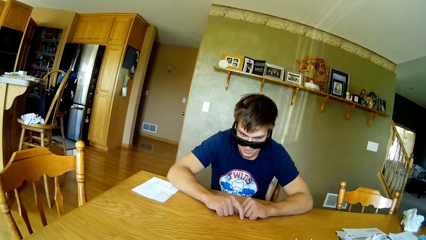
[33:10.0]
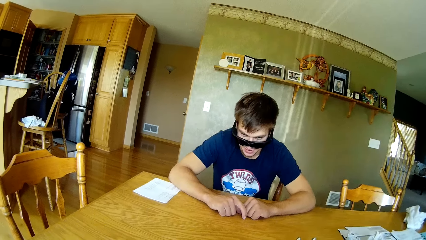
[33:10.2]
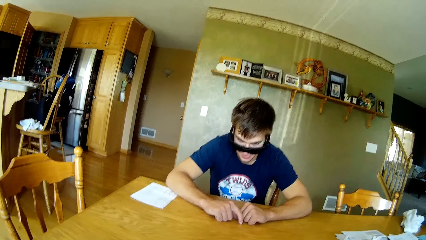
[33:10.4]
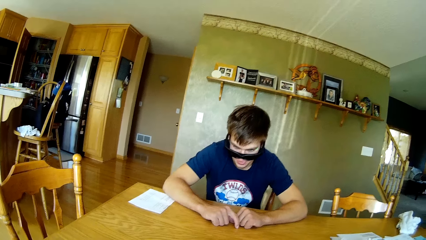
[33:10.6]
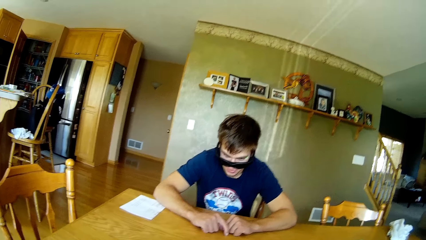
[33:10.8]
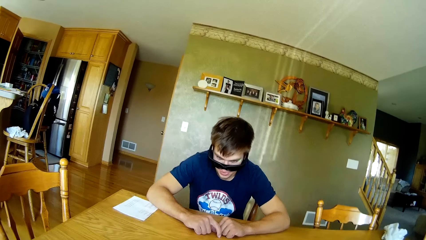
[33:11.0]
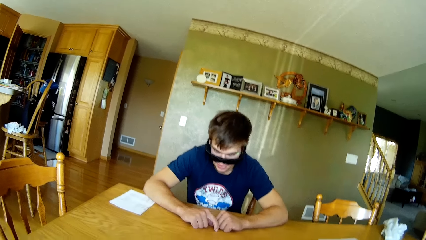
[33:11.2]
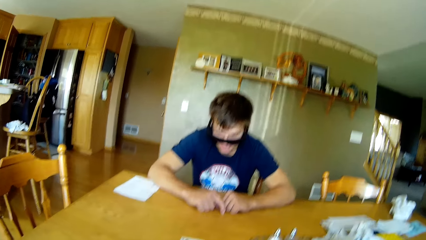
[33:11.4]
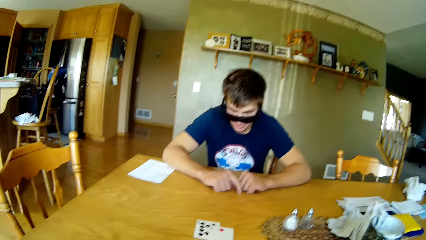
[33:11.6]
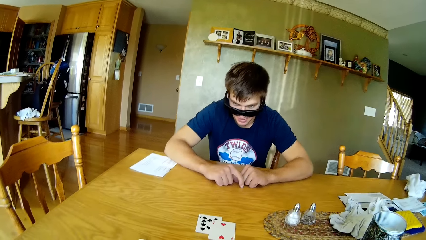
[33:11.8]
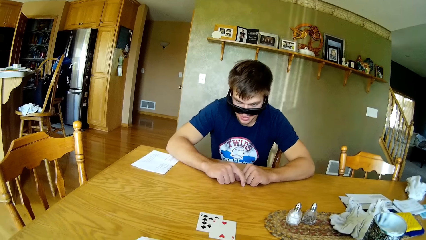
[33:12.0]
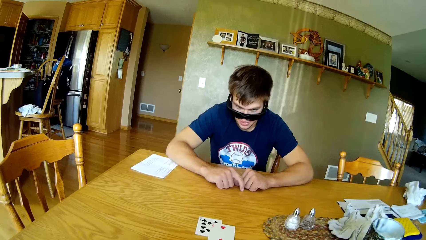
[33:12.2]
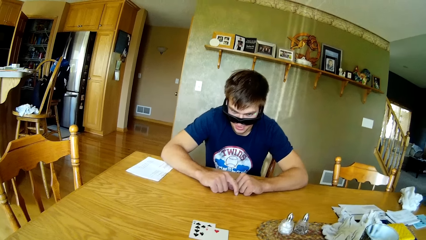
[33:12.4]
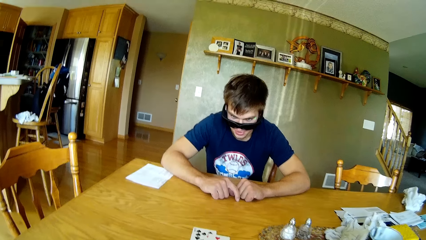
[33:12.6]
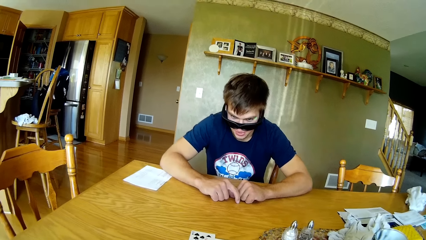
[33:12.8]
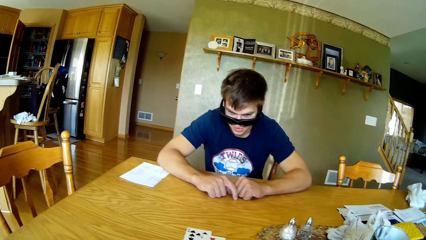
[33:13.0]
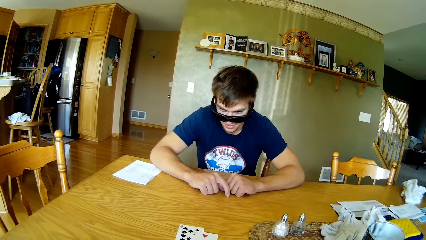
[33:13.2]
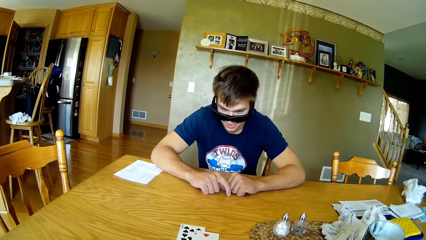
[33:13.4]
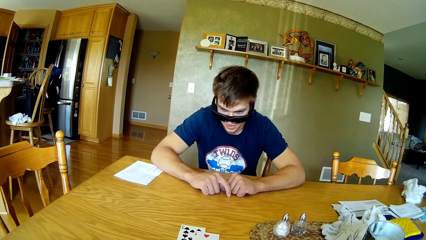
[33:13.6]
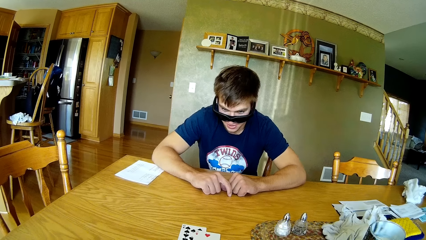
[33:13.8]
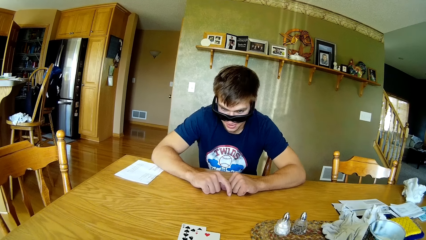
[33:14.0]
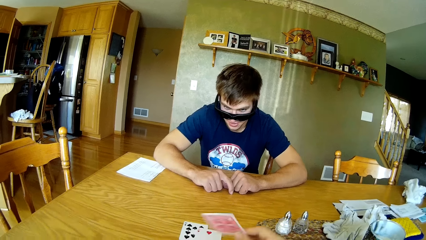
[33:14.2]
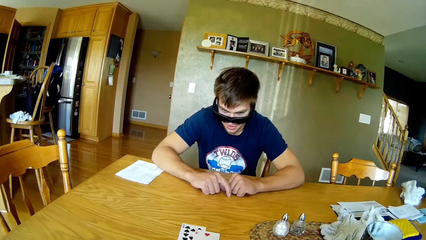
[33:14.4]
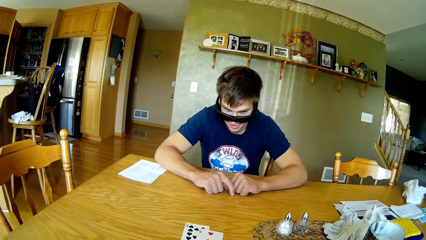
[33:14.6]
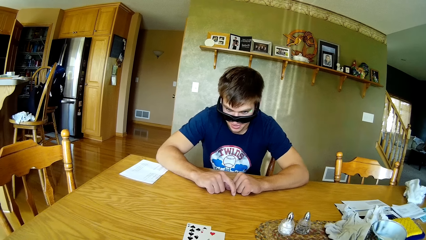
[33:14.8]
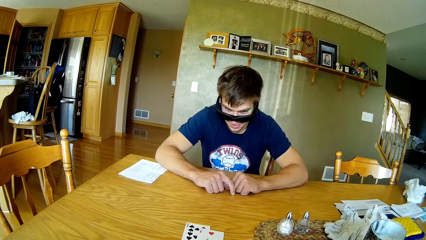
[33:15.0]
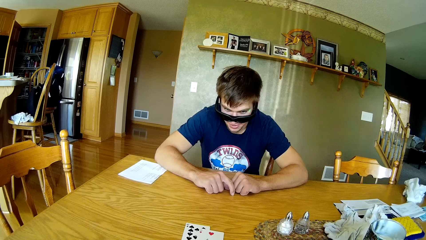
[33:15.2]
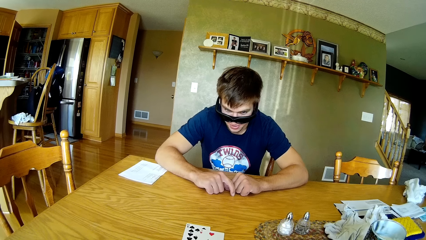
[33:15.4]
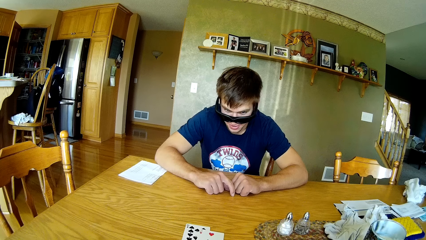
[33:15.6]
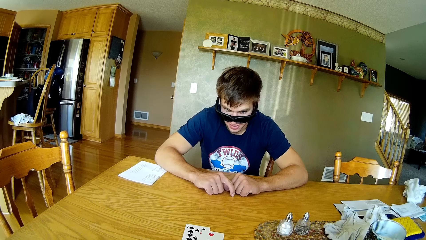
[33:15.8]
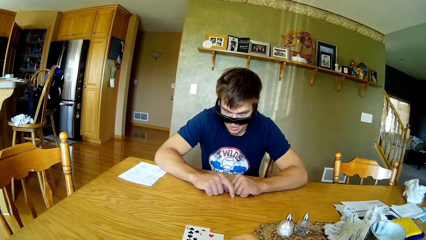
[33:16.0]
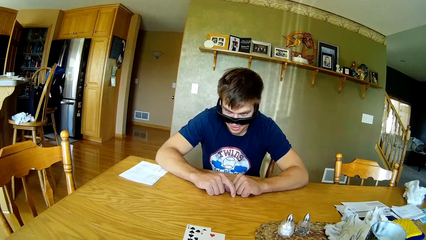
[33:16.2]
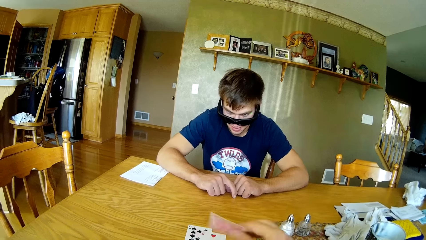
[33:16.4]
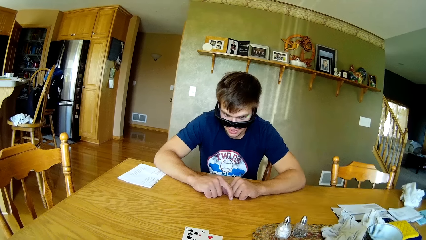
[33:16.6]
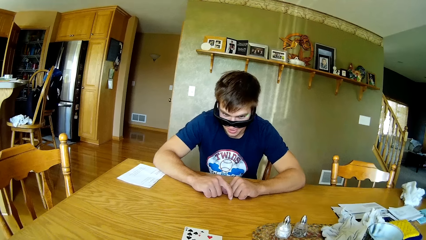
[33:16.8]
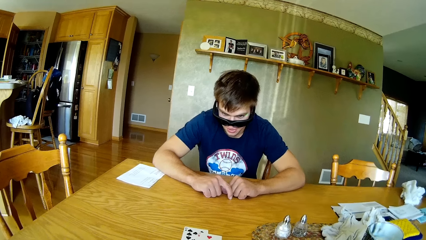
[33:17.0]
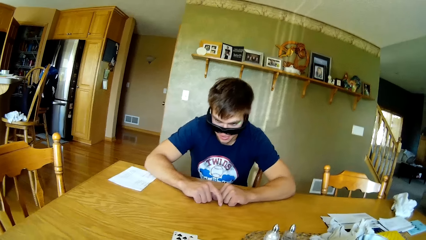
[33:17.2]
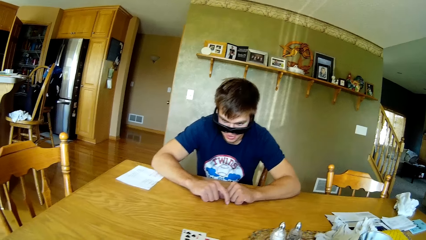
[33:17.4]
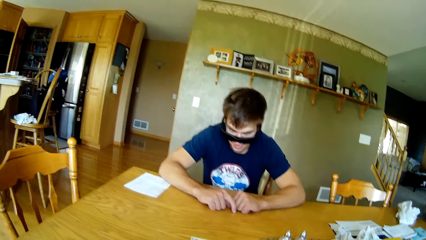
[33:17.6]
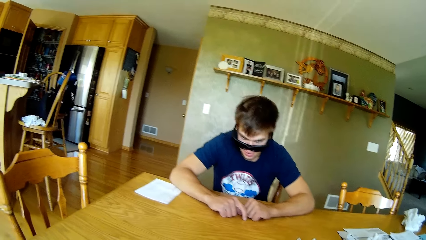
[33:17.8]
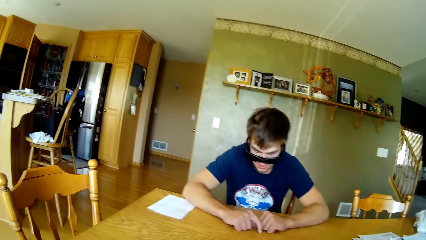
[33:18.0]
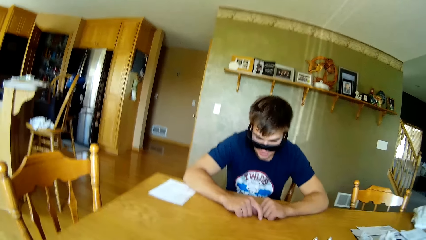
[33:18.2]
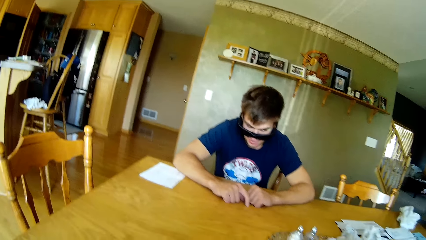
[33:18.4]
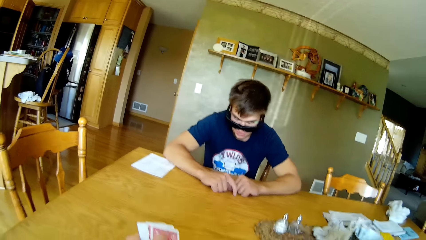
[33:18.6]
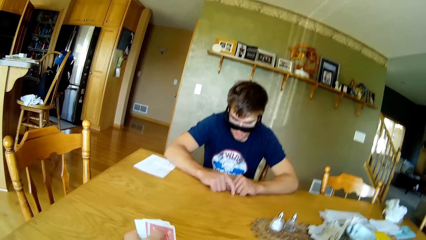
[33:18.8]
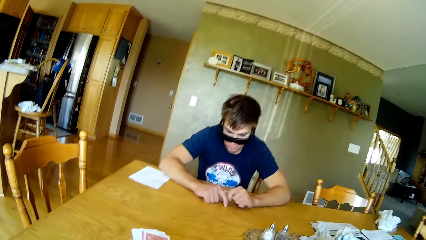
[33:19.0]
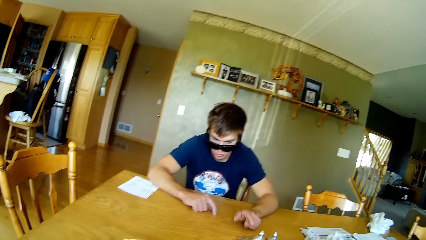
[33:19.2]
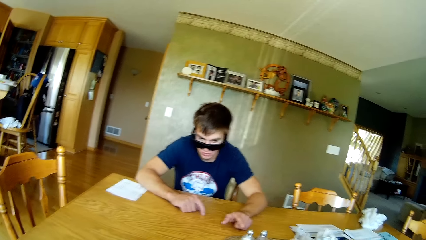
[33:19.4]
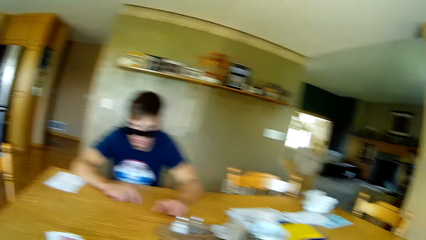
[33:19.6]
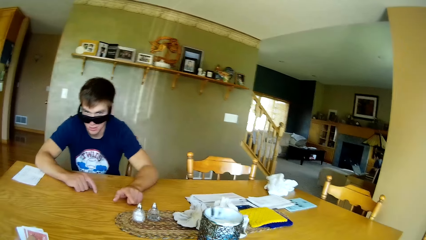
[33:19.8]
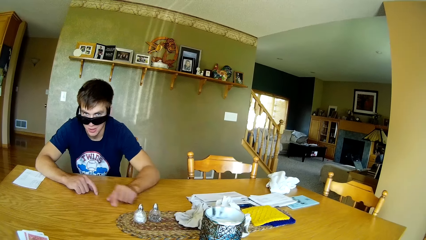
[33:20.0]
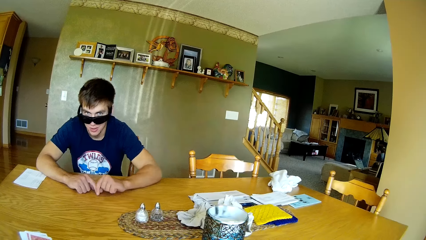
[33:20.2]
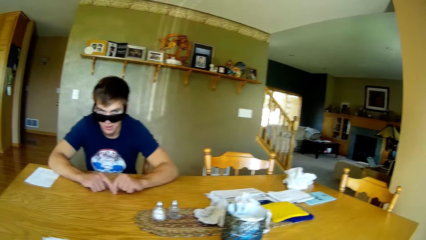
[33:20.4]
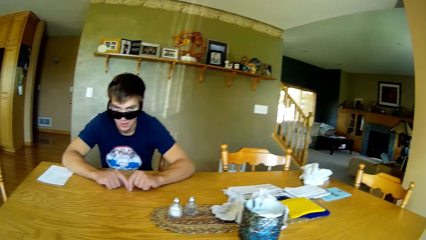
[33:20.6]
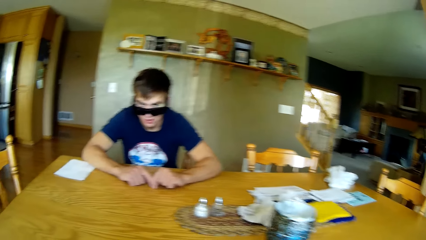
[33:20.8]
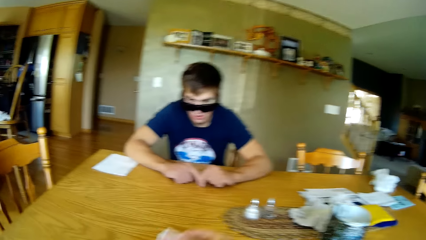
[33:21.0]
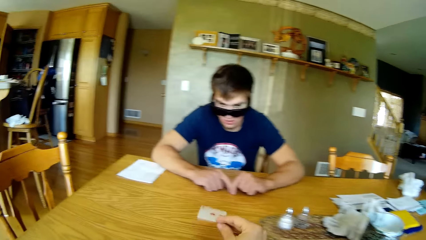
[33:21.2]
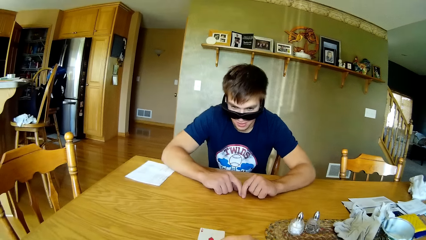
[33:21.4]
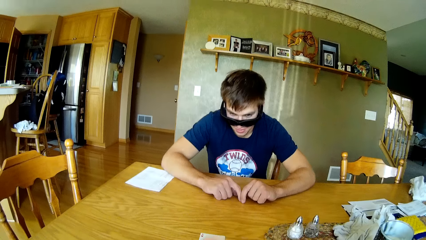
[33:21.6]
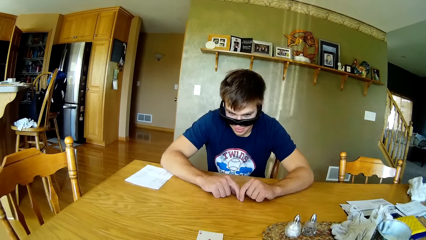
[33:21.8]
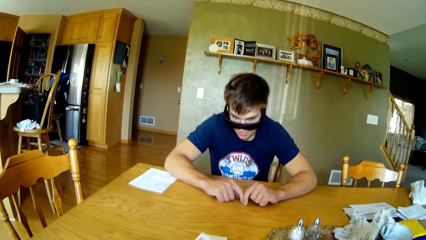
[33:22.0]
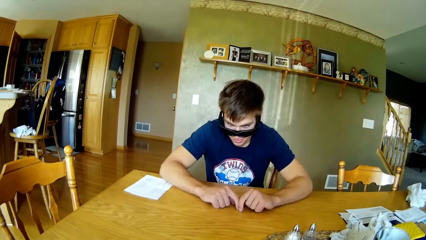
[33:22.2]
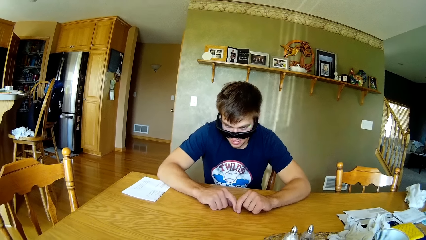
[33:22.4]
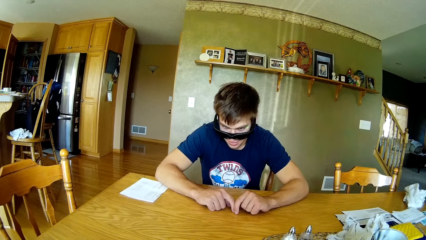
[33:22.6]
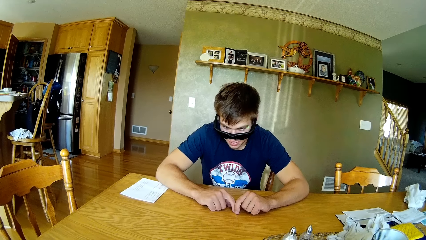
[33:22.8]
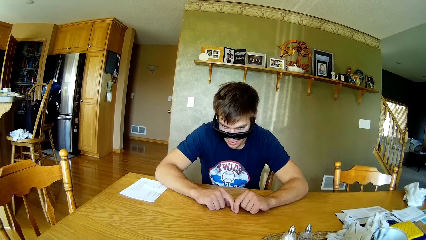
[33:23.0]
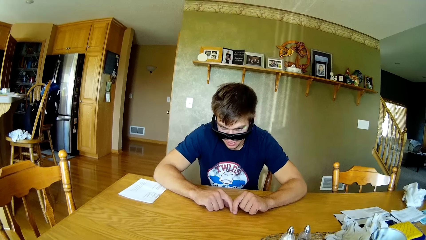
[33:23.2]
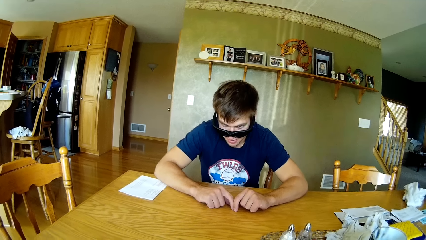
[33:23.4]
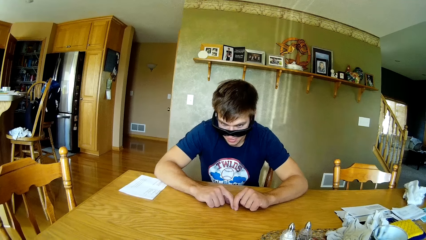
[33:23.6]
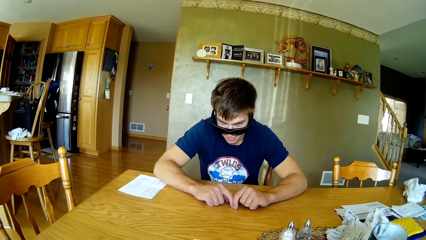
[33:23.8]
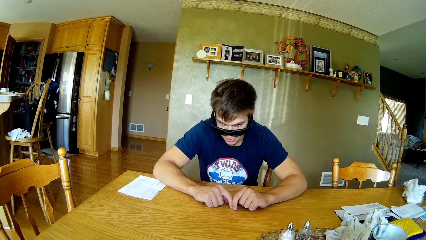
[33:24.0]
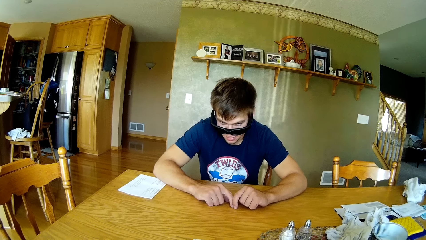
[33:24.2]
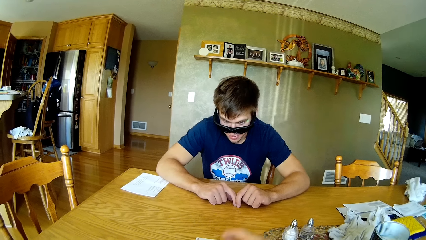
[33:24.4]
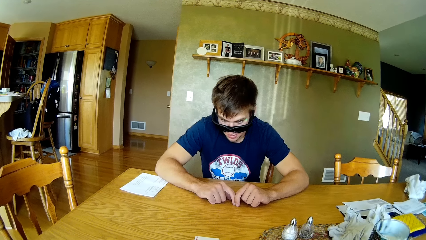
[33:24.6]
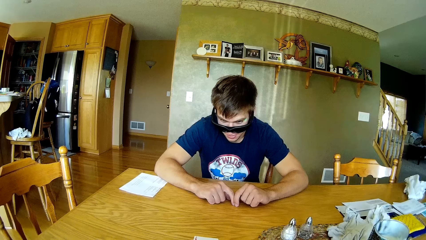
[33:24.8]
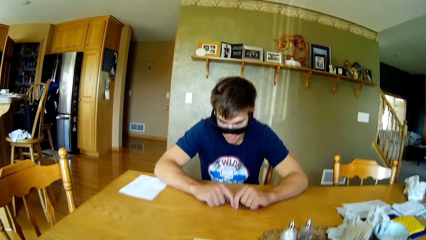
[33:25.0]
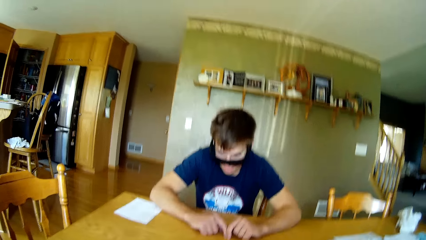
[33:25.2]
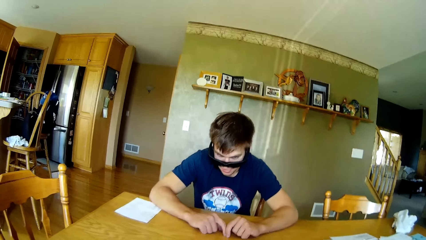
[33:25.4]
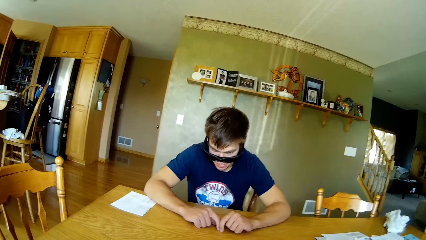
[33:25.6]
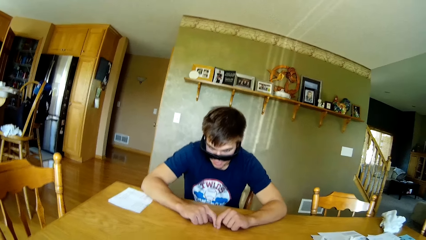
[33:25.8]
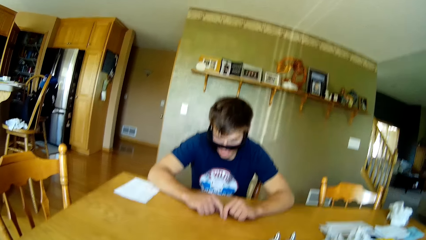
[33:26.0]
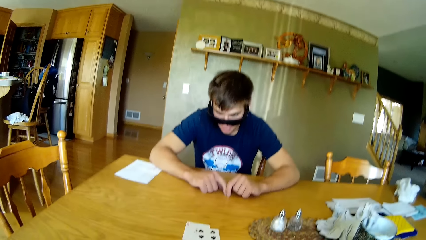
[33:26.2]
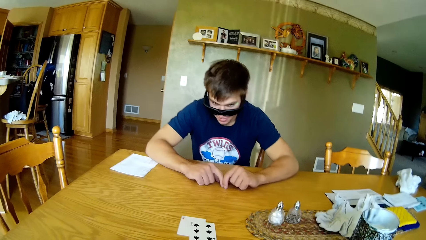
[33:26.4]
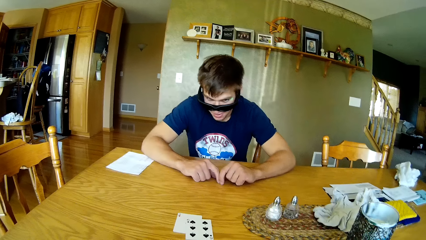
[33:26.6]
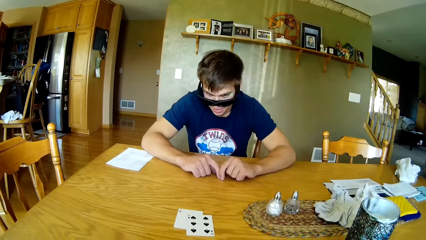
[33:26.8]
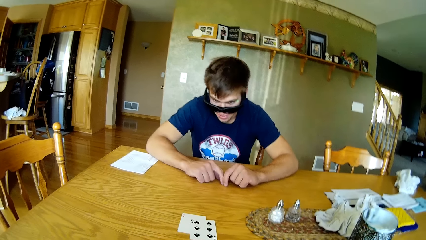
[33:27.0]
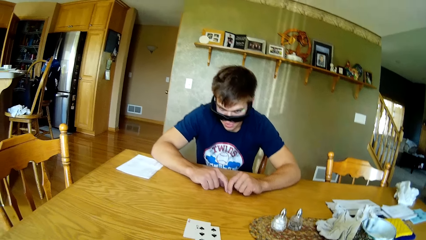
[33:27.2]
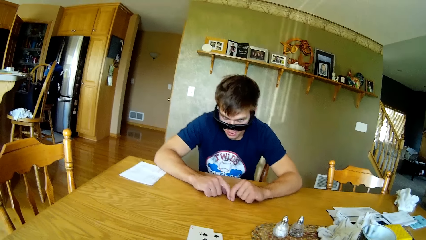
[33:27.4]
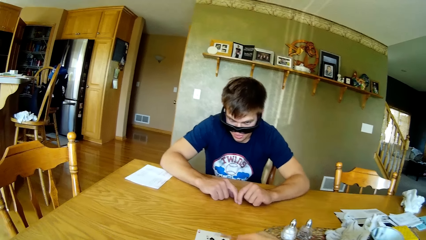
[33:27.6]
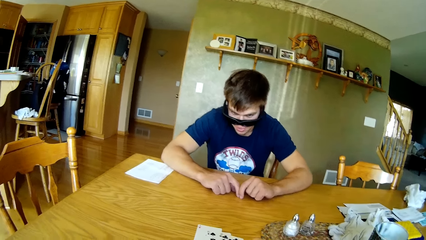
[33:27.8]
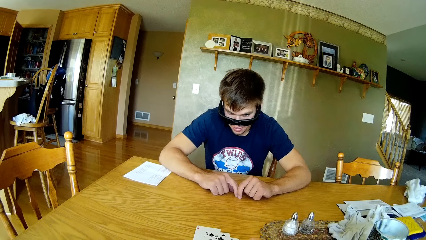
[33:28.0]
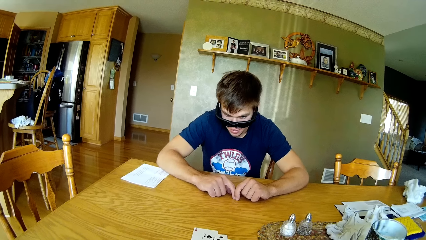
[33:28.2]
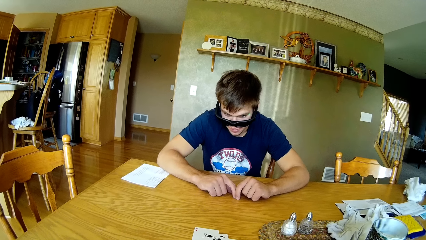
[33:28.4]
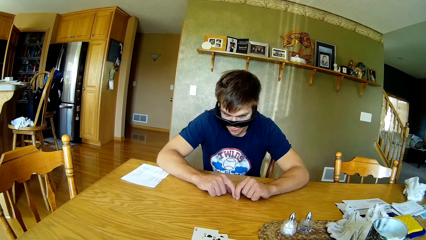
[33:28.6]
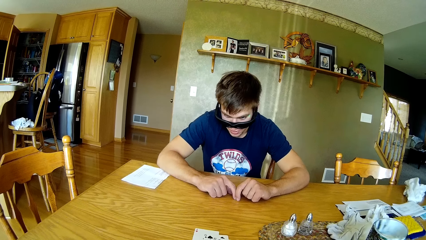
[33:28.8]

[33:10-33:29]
The camera wearer shares cards to a person. They put the cards on the table. They pick the cards on the table. They dialogue with the person. They place the cards on the table. They look around the table.
